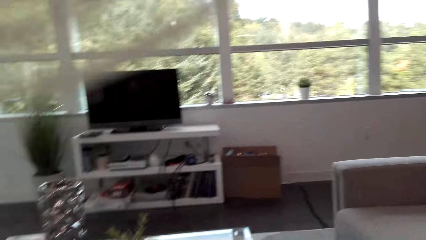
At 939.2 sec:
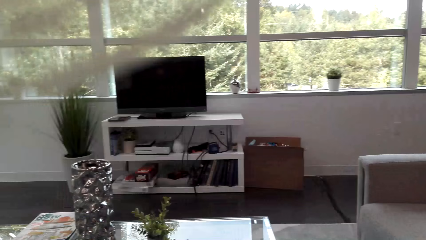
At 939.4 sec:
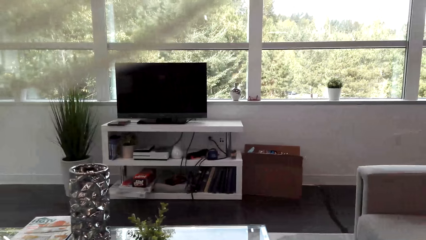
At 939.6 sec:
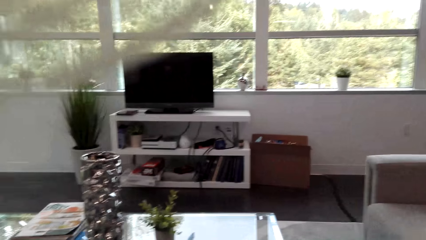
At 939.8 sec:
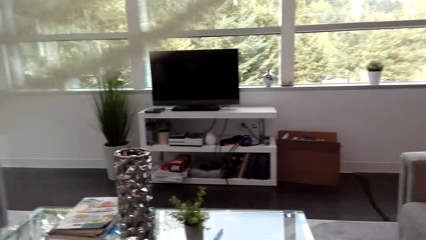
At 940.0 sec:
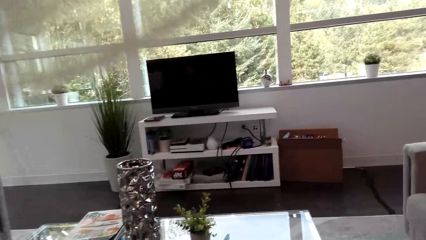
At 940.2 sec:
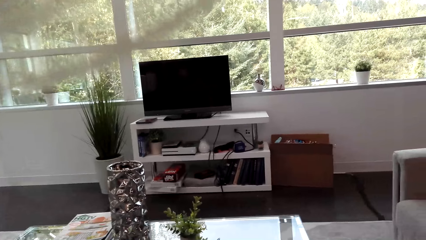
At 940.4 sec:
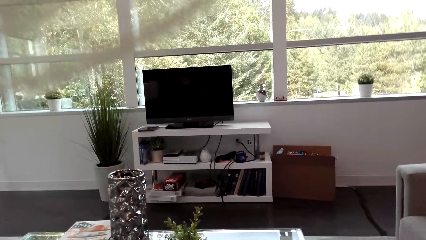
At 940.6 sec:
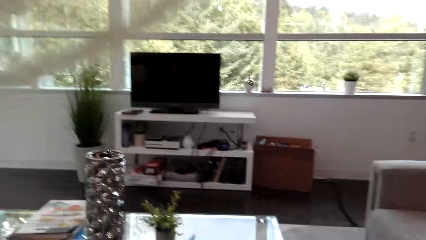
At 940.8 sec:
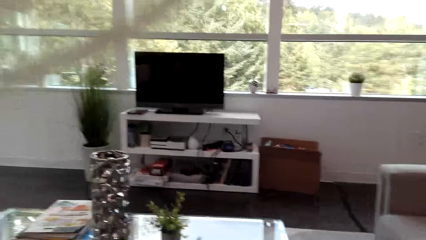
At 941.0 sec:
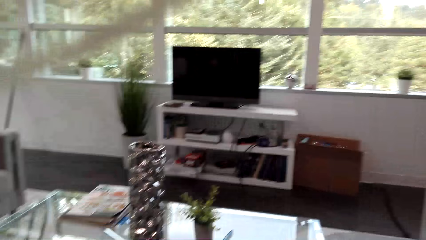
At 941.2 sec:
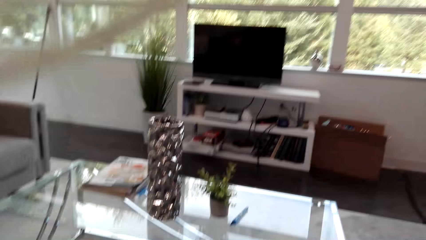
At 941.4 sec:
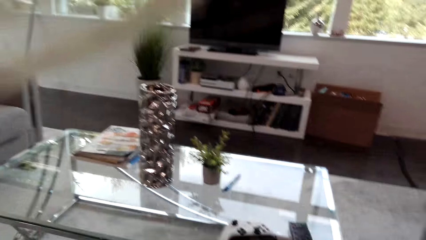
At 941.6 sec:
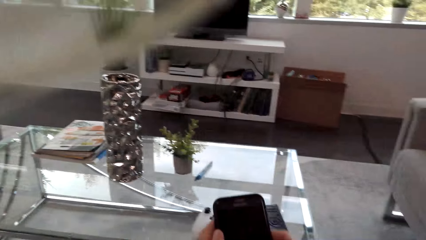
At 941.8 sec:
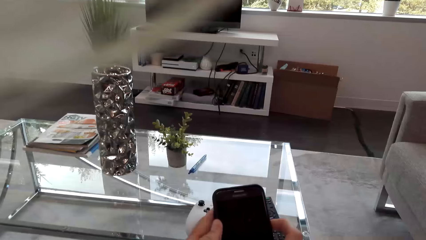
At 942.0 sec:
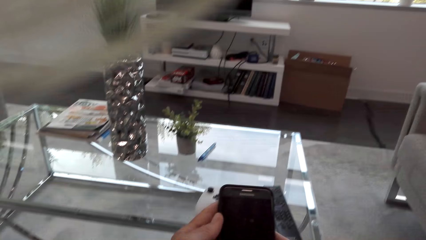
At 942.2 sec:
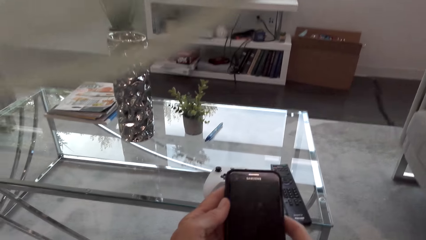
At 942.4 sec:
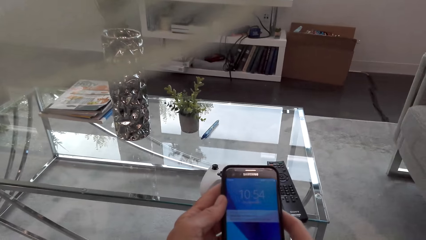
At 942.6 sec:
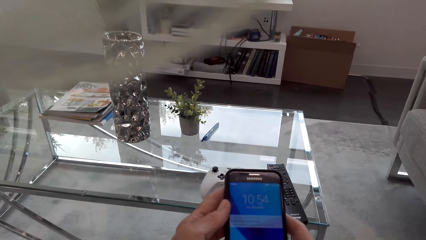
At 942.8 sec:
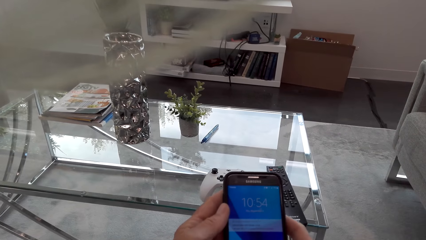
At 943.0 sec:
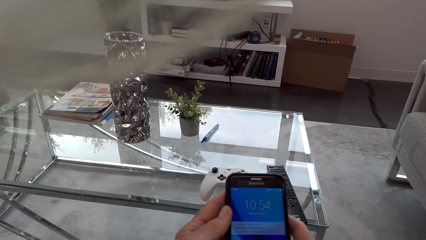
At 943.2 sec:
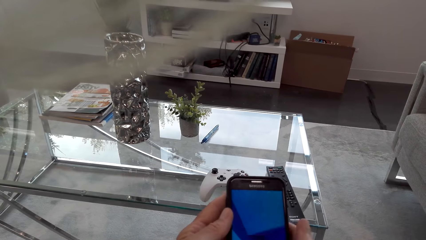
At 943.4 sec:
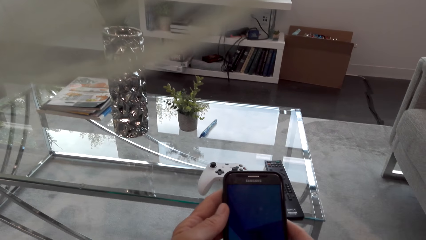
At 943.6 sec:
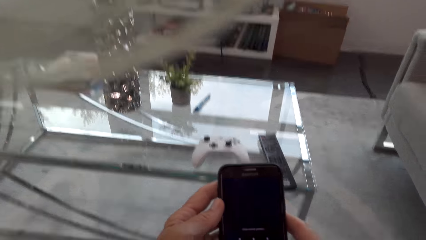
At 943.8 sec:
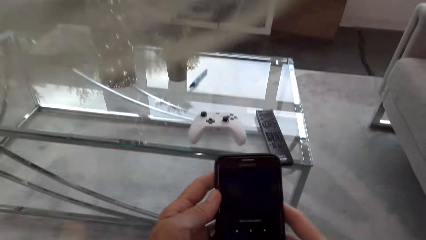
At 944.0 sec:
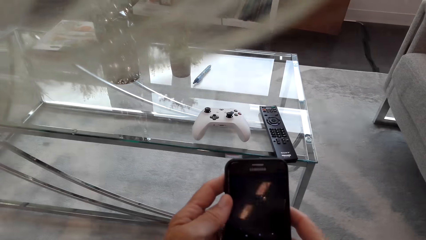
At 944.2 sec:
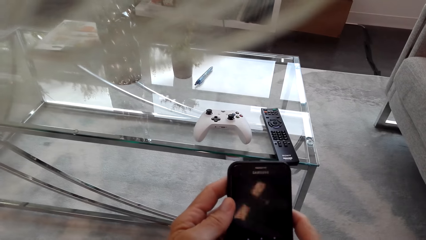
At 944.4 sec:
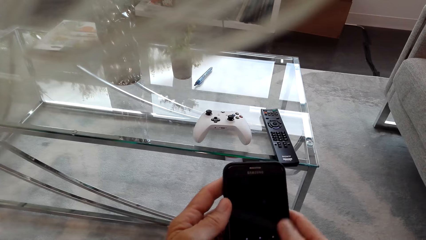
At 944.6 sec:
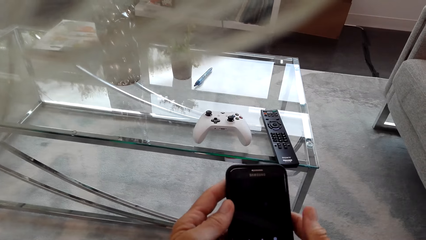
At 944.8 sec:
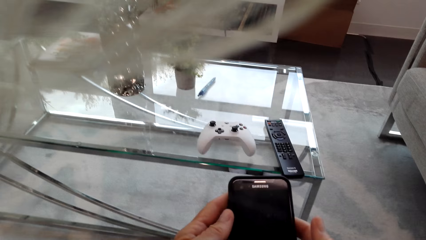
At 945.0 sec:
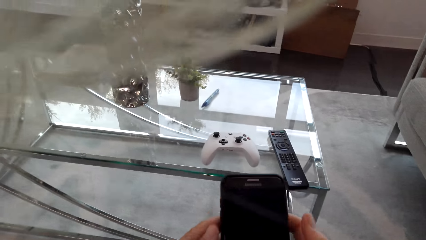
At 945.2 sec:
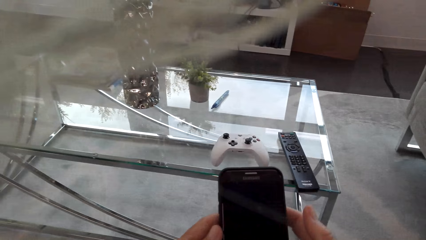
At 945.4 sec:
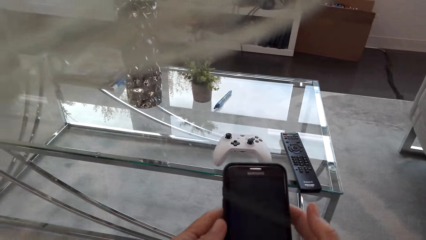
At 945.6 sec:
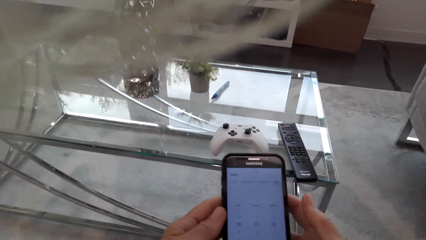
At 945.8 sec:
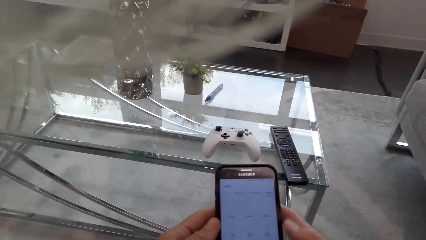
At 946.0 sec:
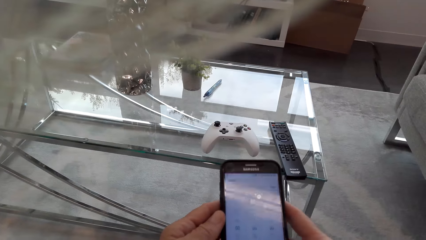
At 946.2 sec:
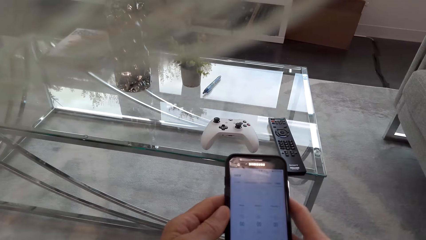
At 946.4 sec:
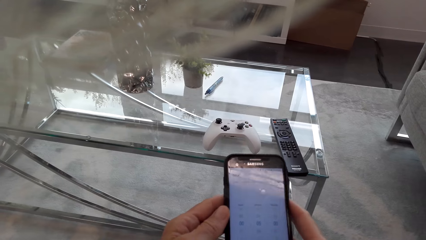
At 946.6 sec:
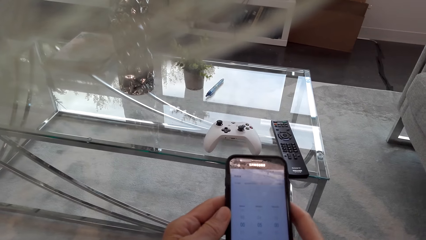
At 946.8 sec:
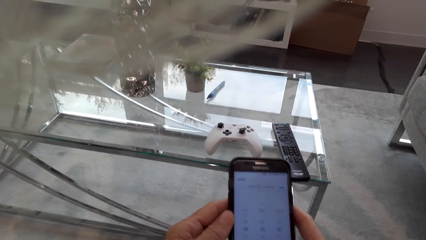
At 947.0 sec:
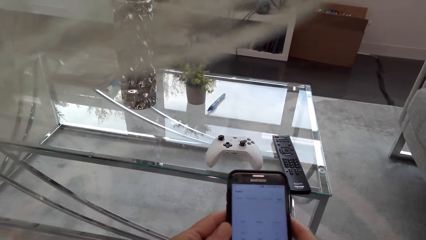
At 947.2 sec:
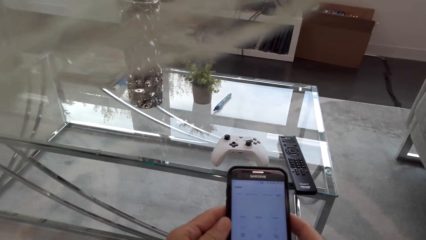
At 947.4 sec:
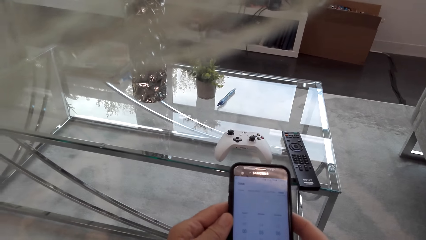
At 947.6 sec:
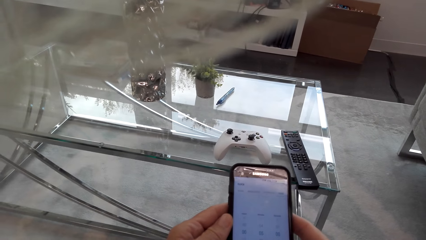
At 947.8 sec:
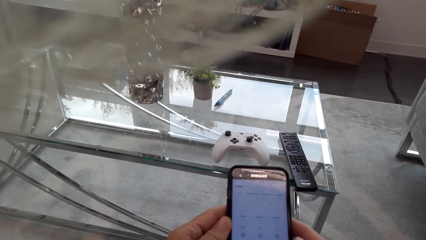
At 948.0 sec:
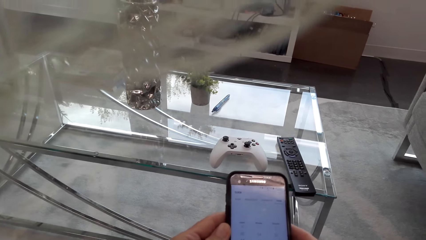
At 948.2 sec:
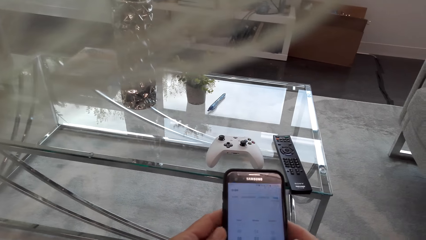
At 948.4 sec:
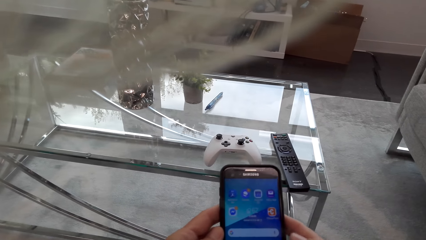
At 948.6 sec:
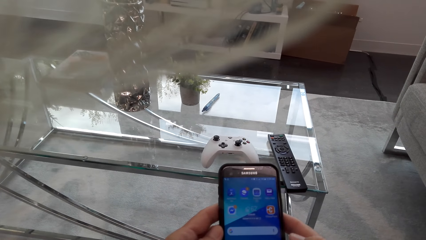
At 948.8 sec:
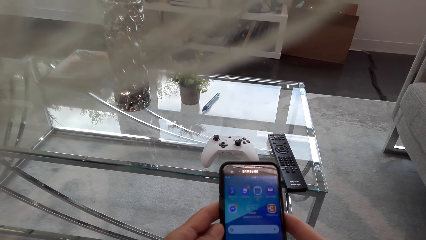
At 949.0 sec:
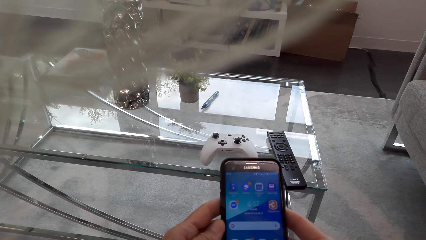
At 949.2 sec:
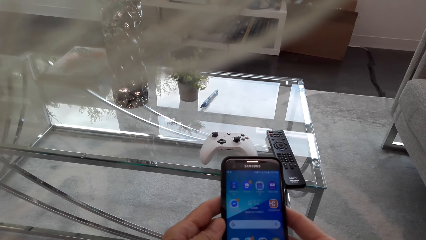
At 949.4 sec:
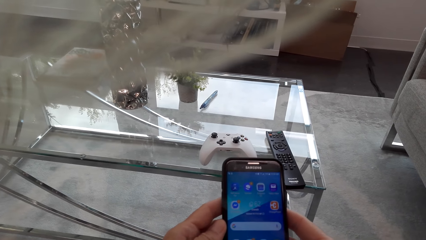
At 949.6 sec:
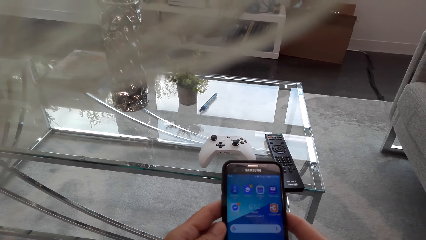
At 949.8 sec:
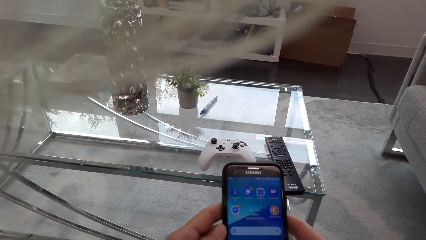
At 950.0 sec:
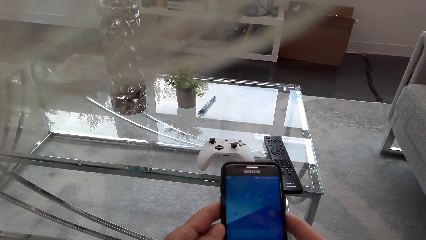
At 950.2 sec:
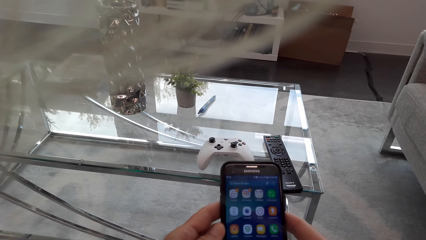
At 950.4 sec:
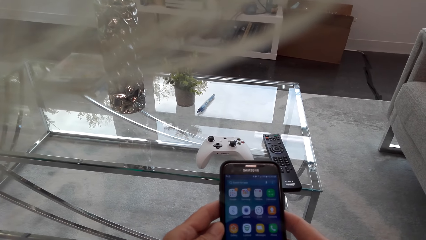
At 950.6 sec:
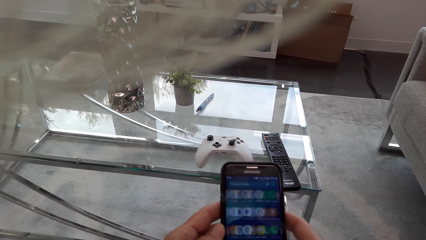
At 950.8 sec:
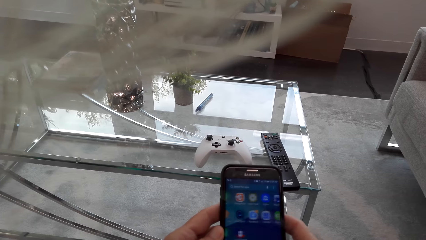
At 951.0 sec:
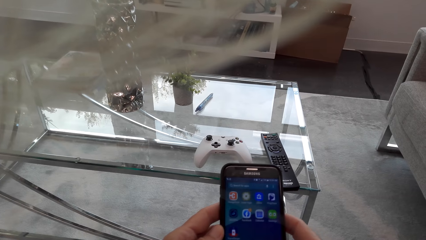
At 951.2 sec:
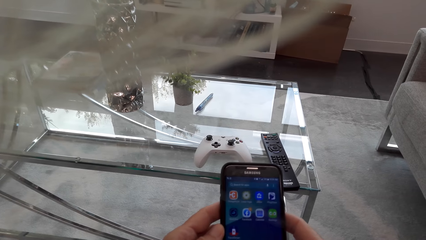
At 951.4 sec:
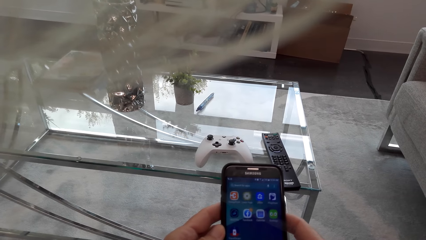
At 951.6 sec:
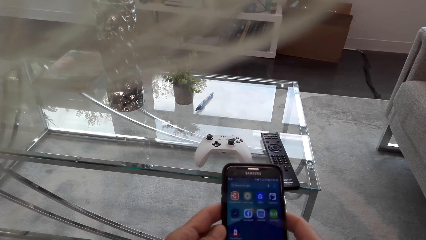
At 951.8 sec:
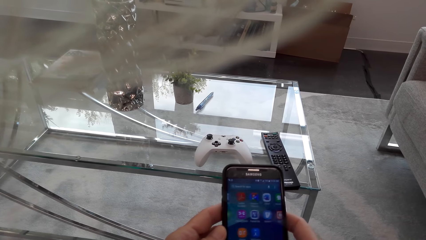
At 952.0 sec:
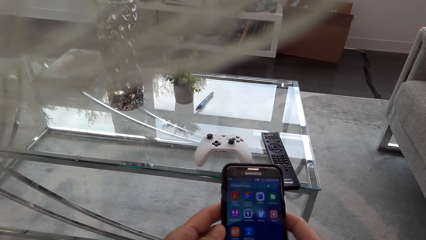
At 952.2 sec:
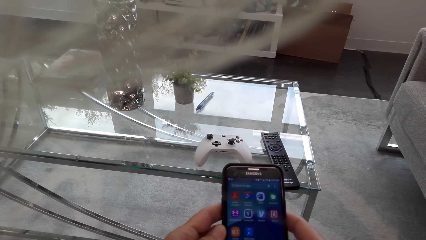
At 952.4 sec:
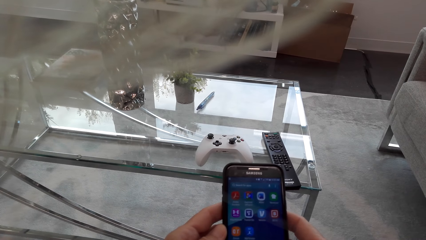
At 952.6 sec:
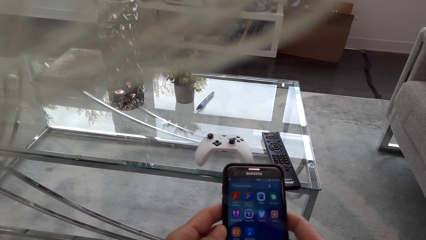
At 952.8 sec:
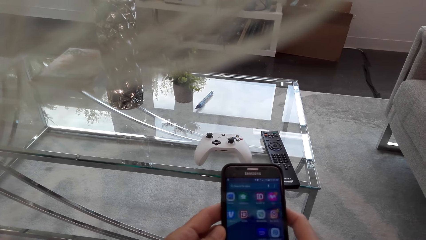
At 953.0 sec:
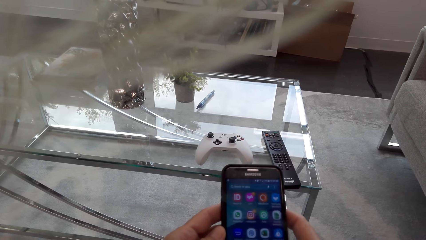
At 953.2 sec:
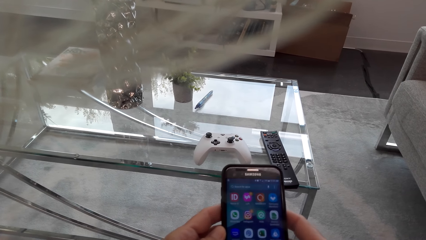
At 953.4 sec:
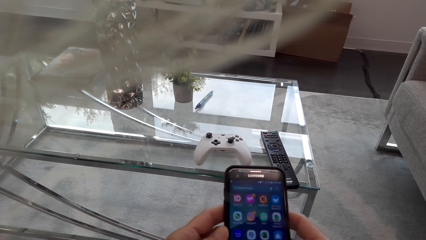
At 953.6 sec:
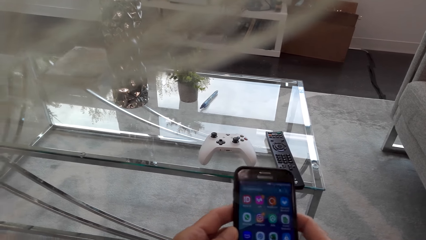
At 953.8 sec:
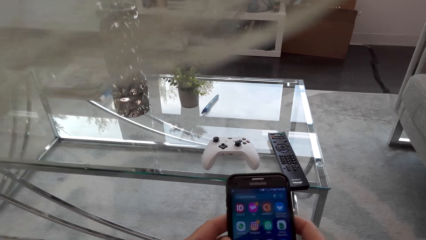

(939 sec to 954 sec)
The camera wearer moves on the seat. They hold a phone and use the phone. They scroll the phone.
